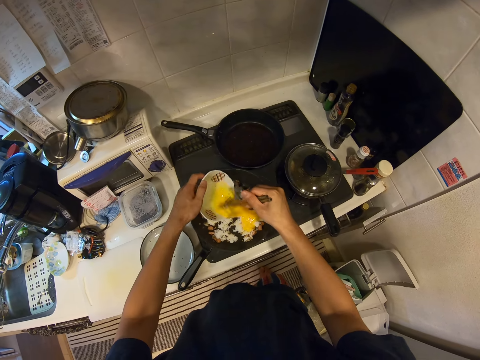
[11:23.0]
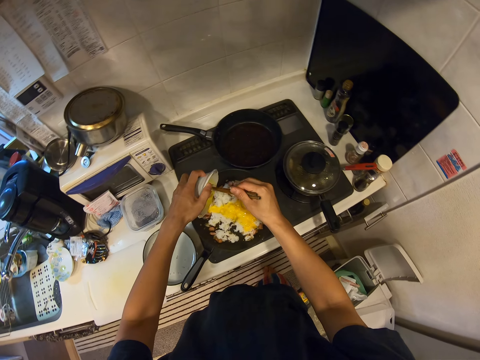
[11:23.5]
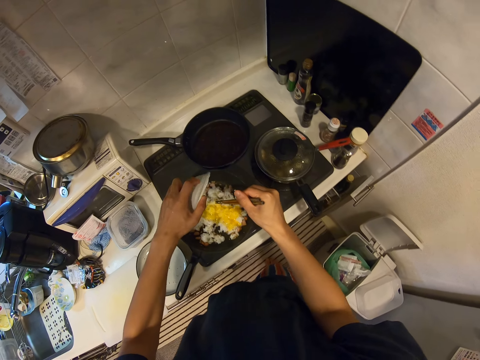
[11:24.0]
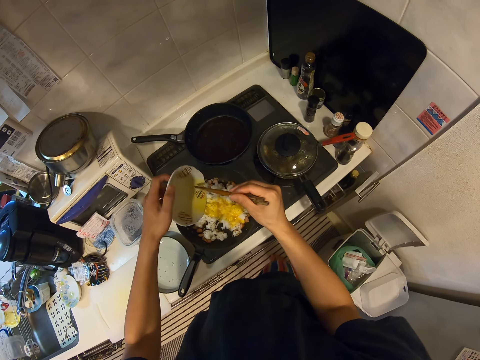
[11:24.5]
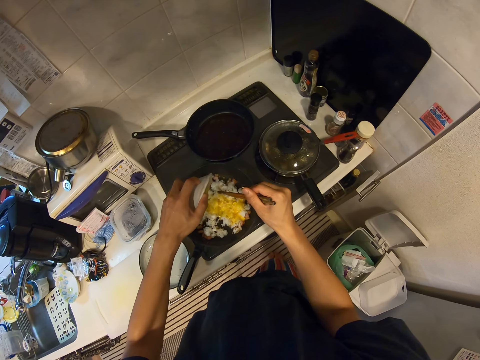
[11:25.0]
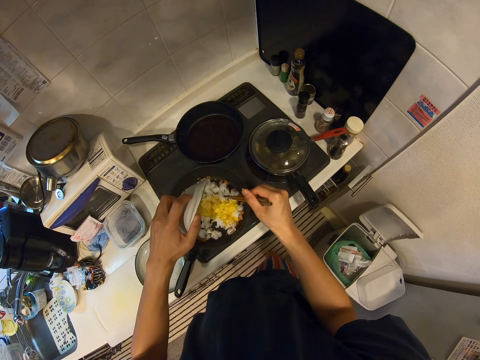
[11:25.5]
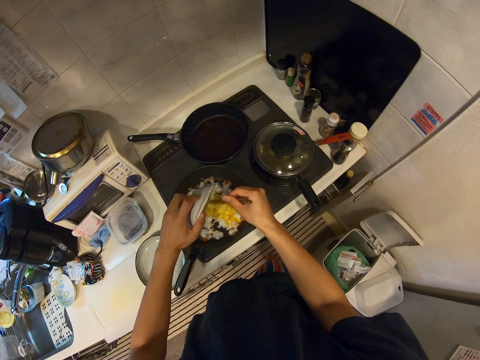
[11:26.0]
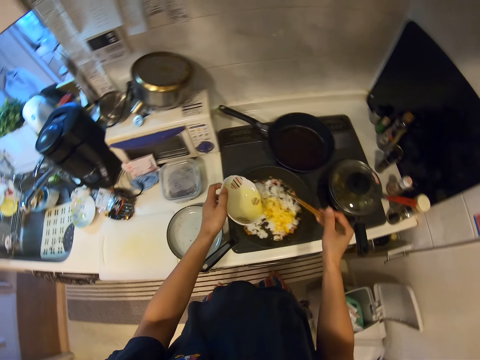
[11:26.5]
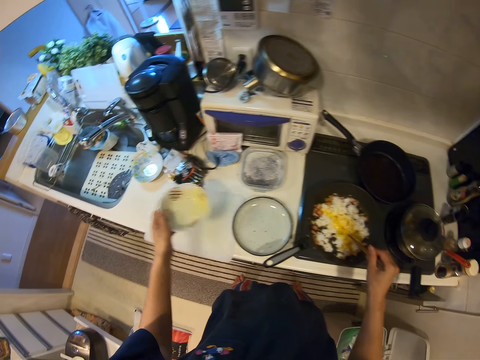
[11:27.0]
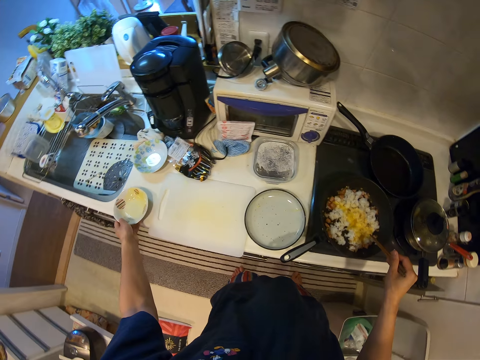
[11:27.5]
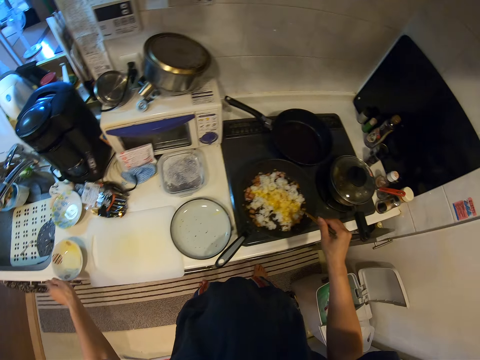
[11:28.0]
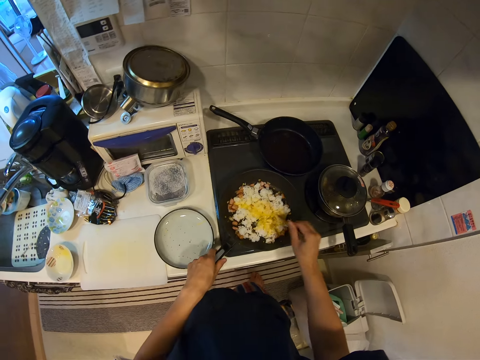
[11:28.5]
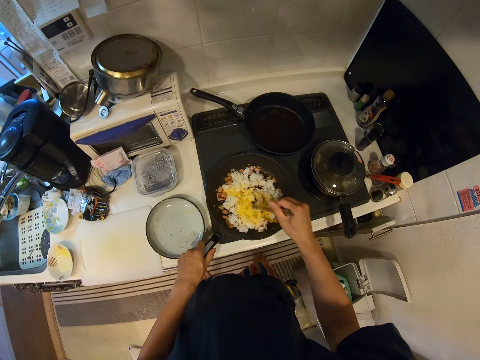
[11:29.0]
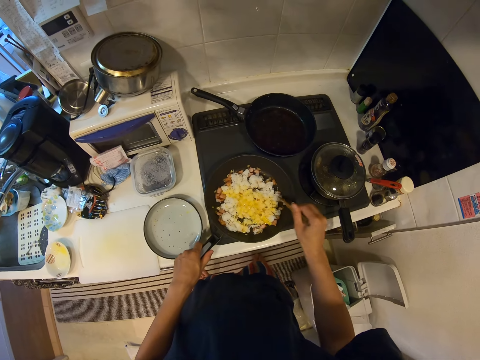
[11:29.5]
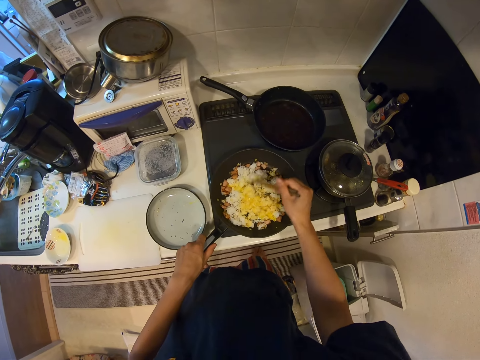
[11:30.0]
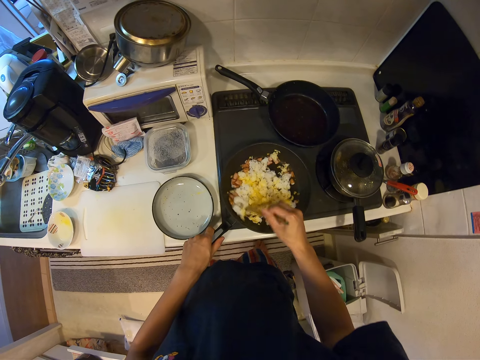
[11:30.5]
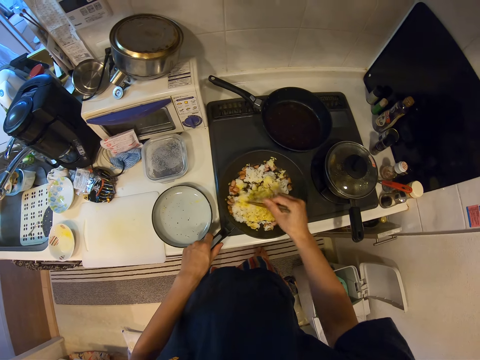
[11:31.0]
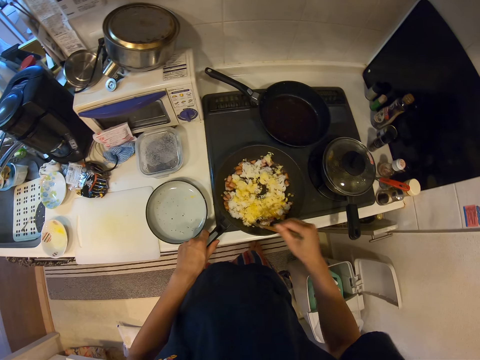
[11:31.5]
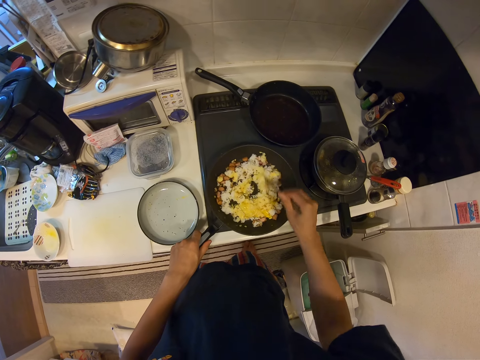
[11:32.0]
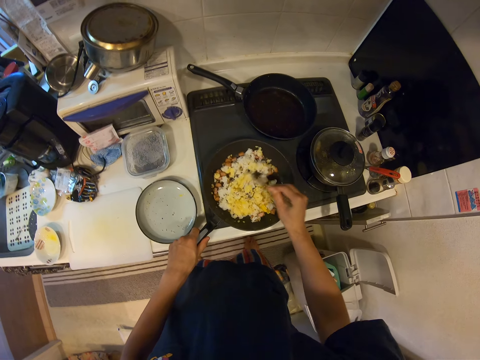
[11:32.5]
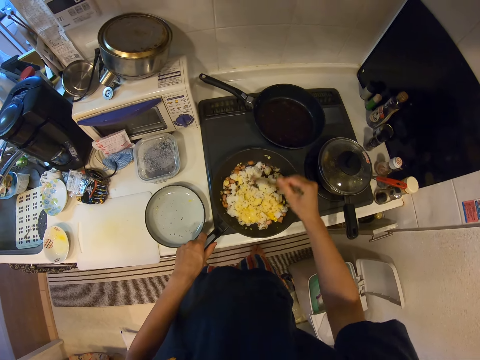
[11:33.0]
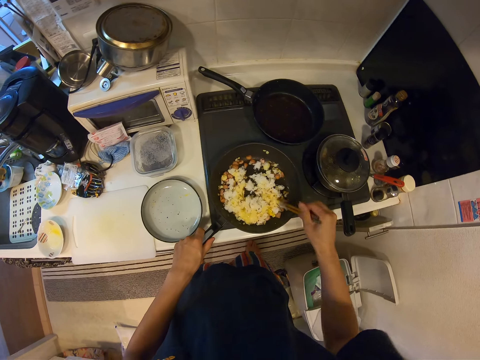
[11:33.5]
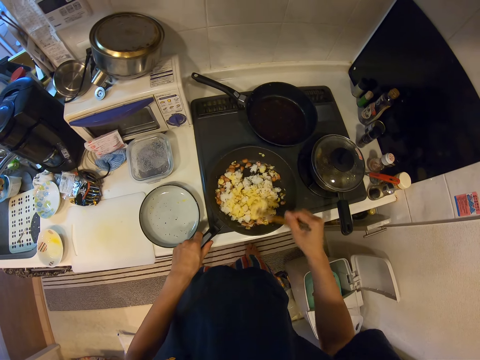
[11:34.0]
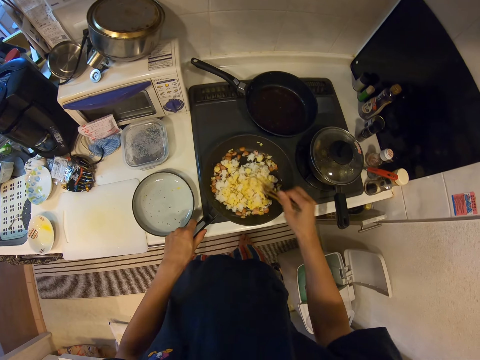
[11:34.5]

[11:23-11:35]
The camera wearer pours the egg in the food in the pan. They put the bowl down, hold the pan handle and mix the egg.
